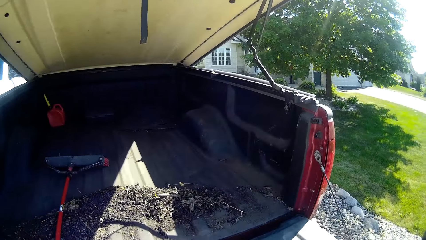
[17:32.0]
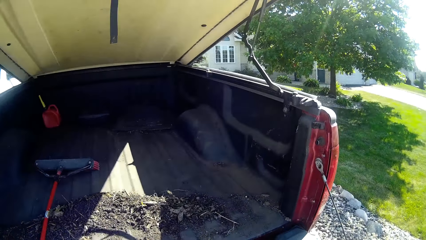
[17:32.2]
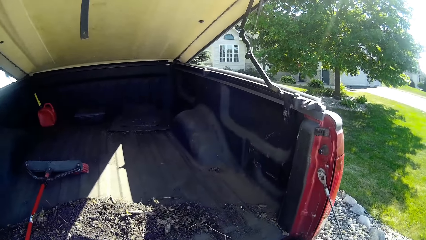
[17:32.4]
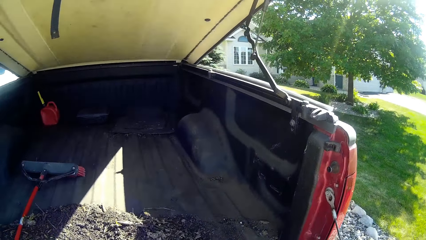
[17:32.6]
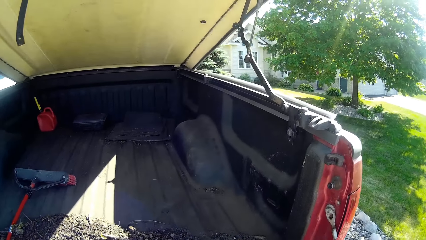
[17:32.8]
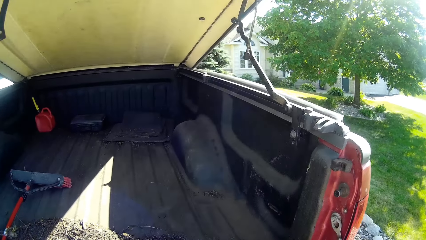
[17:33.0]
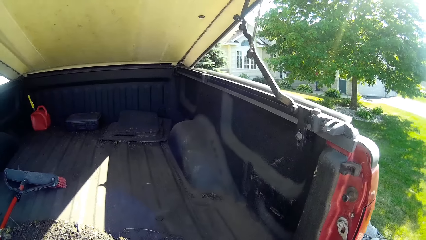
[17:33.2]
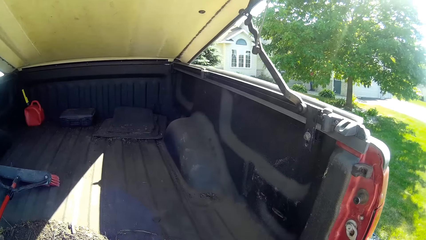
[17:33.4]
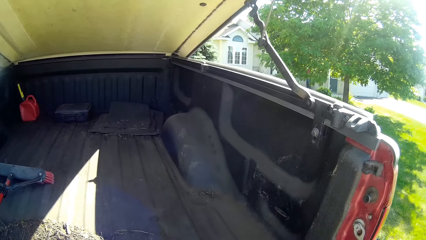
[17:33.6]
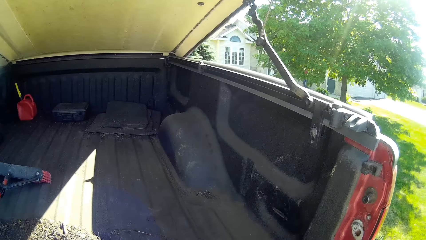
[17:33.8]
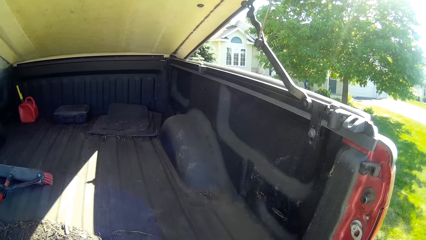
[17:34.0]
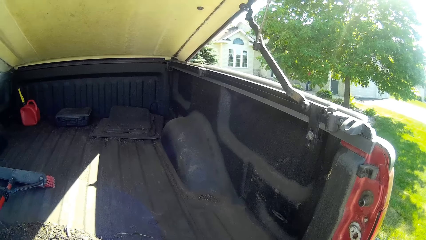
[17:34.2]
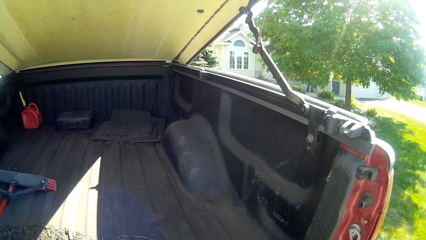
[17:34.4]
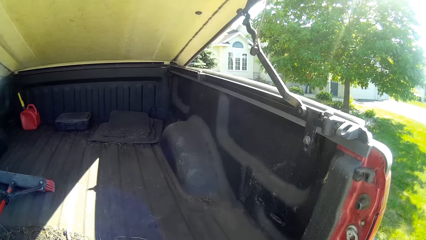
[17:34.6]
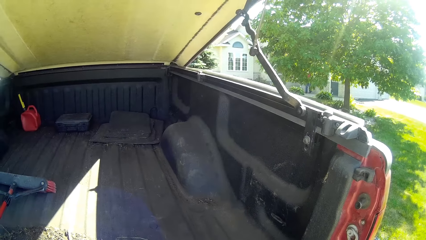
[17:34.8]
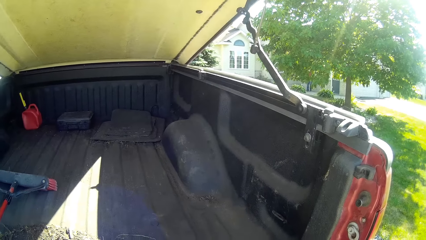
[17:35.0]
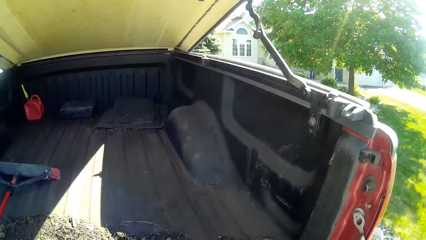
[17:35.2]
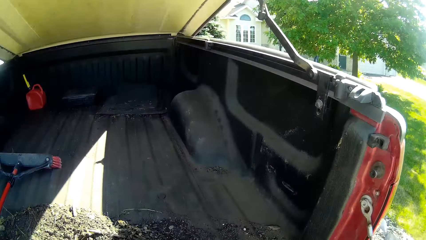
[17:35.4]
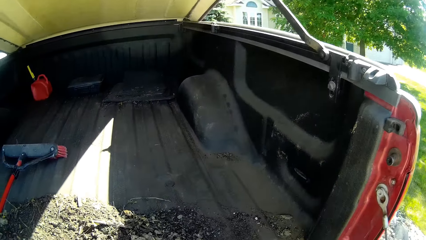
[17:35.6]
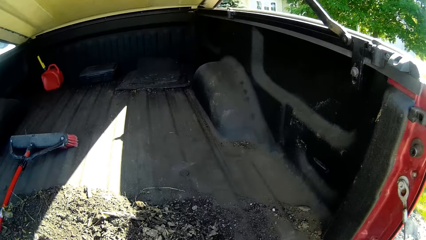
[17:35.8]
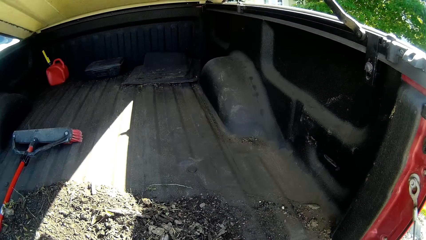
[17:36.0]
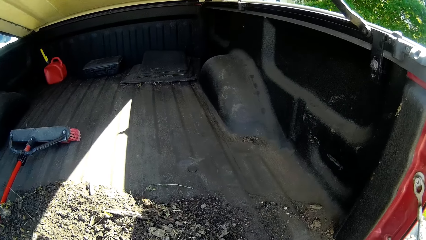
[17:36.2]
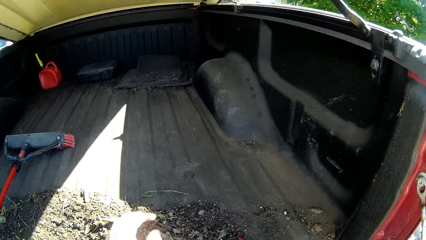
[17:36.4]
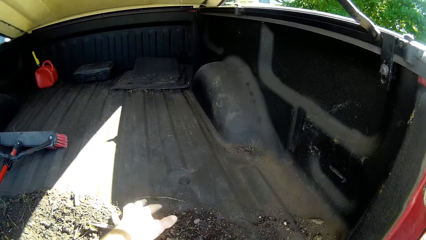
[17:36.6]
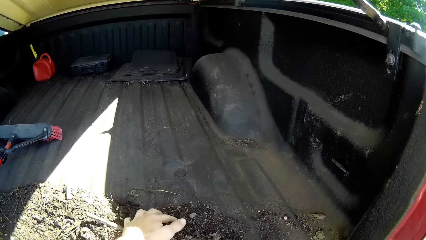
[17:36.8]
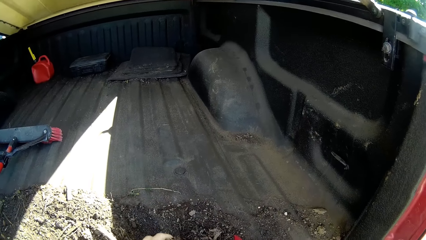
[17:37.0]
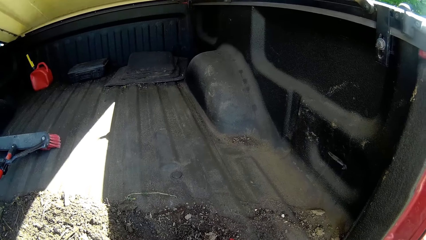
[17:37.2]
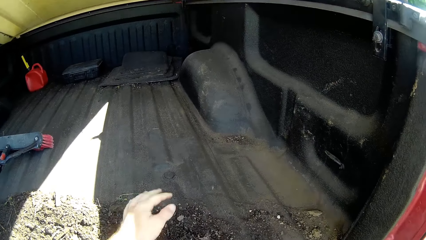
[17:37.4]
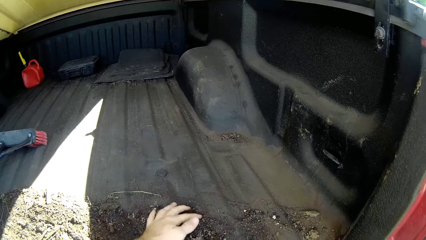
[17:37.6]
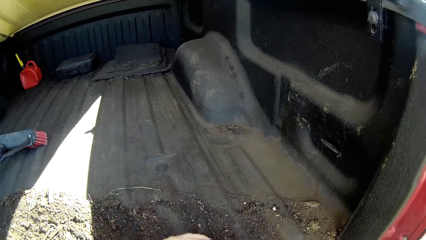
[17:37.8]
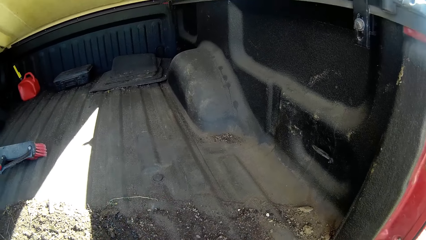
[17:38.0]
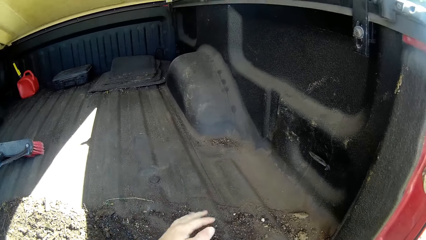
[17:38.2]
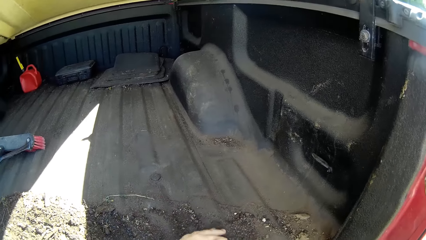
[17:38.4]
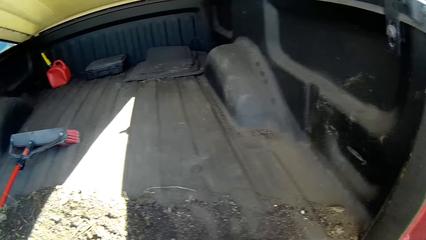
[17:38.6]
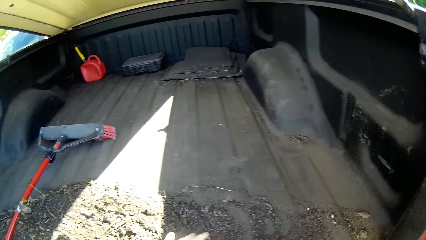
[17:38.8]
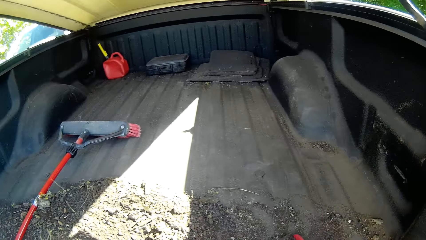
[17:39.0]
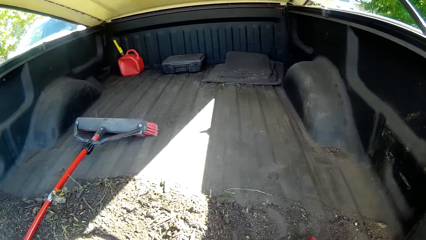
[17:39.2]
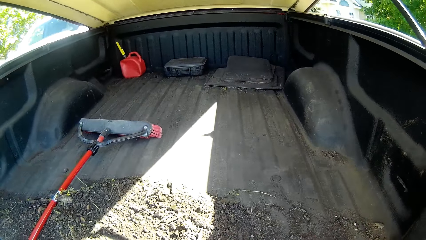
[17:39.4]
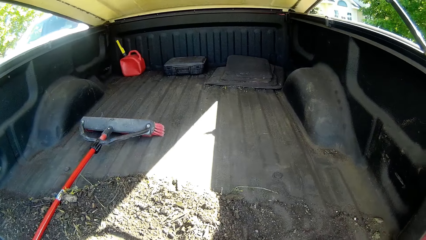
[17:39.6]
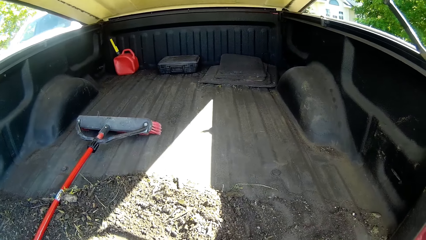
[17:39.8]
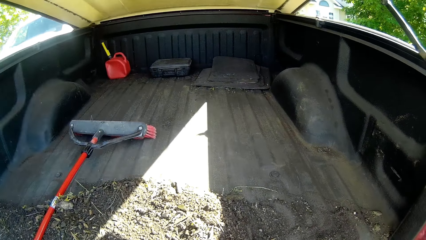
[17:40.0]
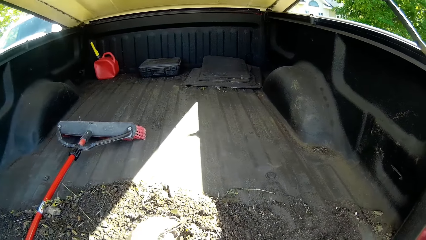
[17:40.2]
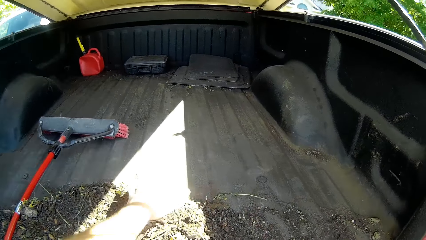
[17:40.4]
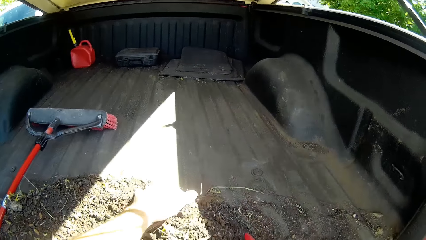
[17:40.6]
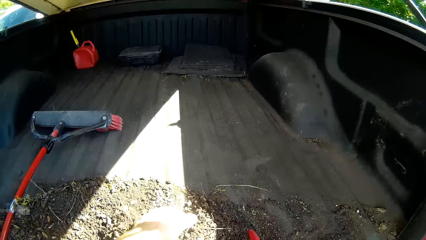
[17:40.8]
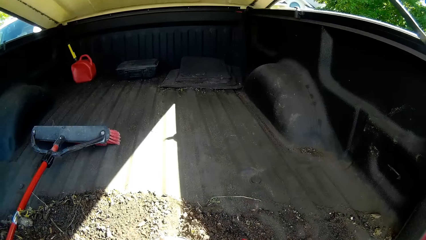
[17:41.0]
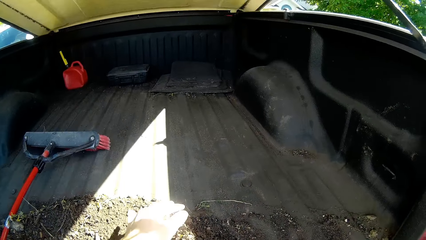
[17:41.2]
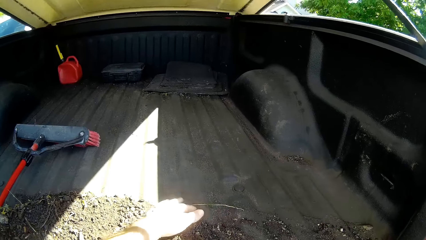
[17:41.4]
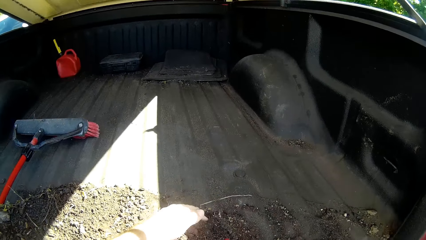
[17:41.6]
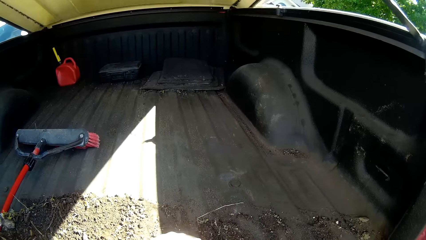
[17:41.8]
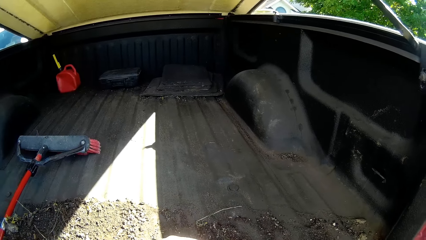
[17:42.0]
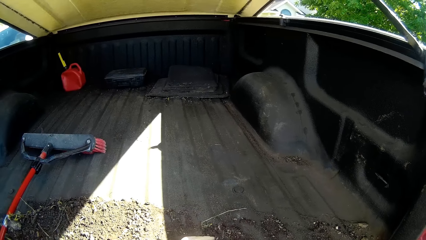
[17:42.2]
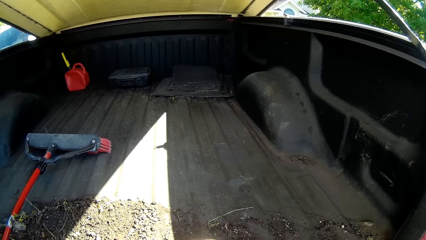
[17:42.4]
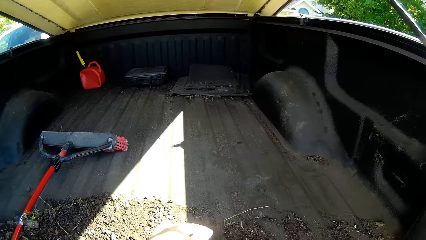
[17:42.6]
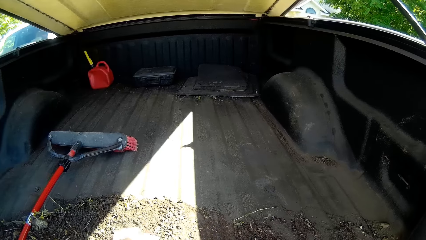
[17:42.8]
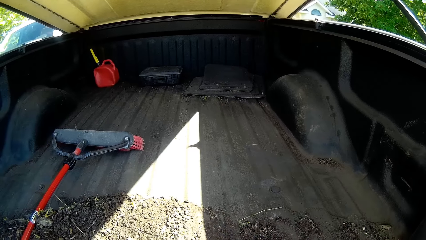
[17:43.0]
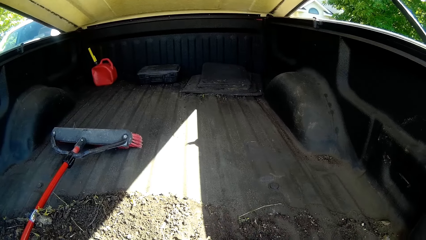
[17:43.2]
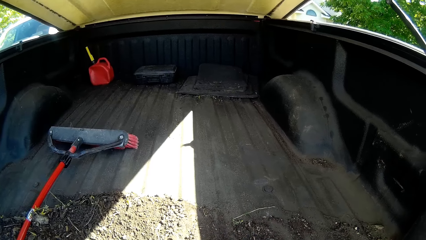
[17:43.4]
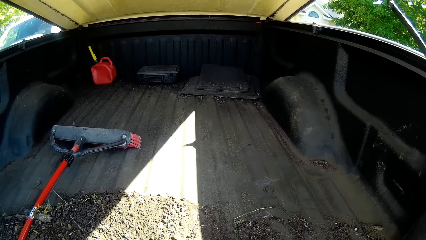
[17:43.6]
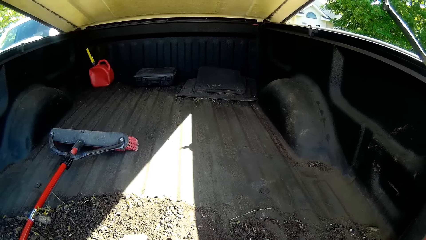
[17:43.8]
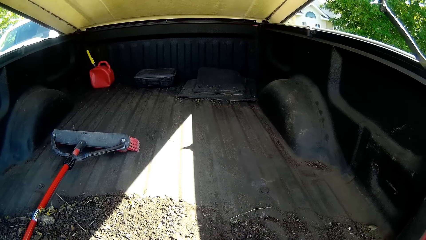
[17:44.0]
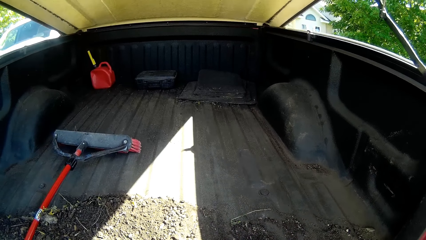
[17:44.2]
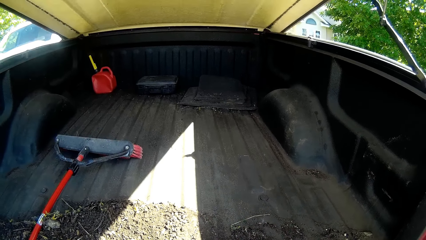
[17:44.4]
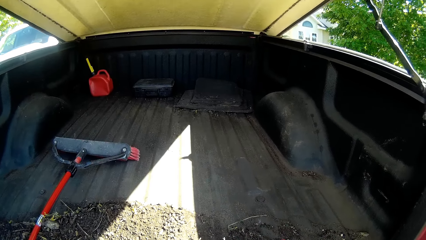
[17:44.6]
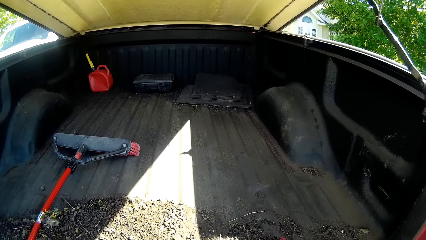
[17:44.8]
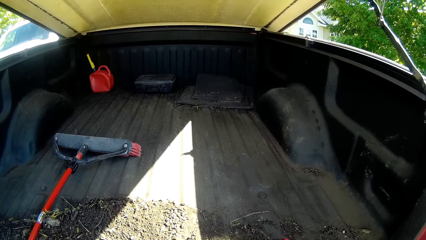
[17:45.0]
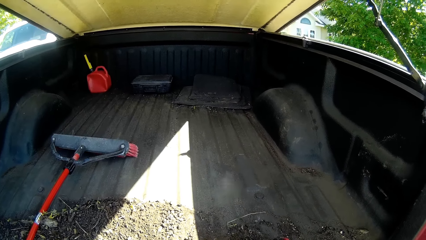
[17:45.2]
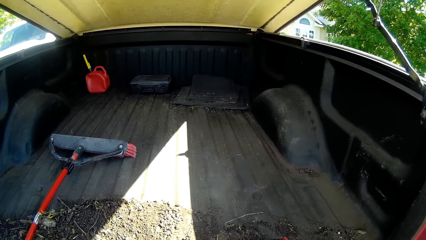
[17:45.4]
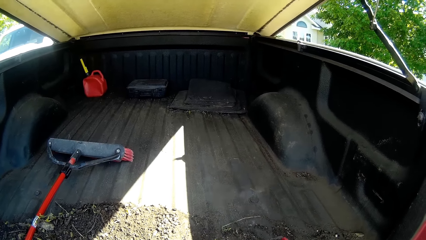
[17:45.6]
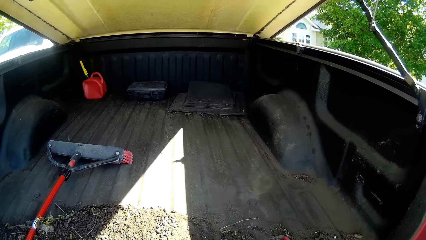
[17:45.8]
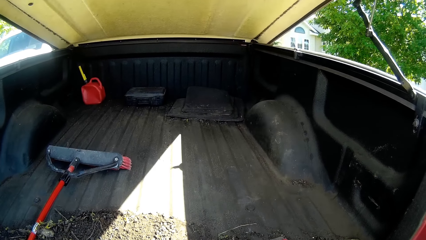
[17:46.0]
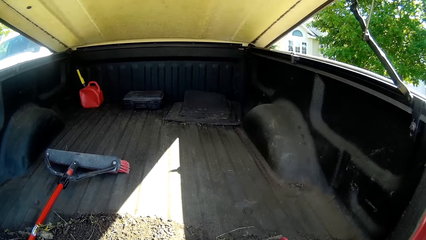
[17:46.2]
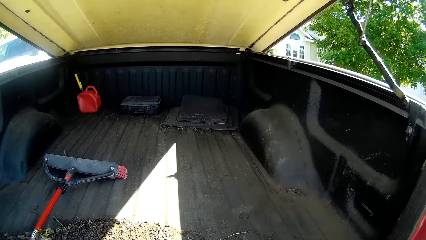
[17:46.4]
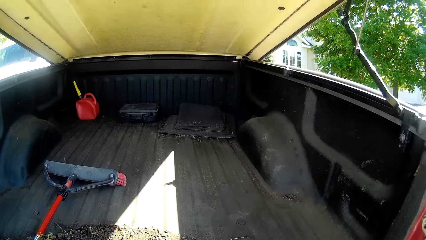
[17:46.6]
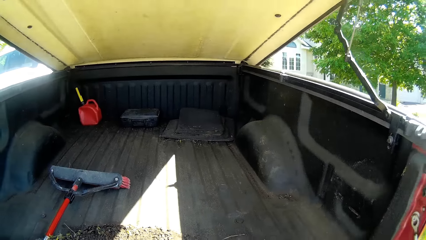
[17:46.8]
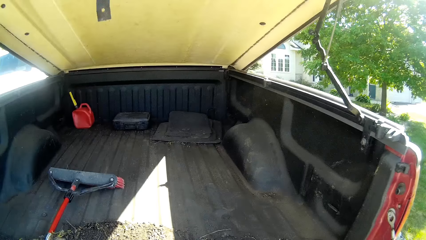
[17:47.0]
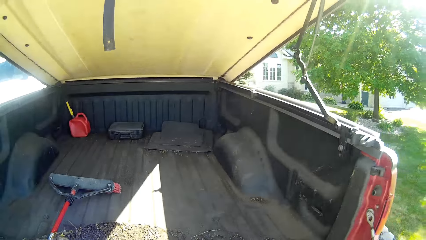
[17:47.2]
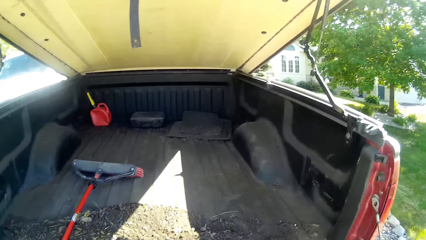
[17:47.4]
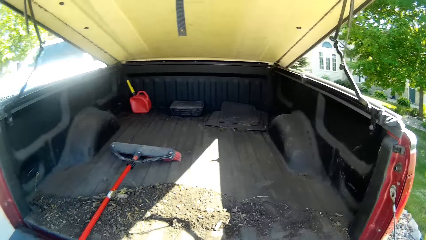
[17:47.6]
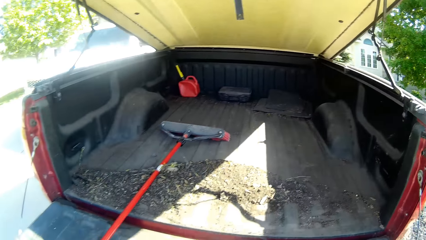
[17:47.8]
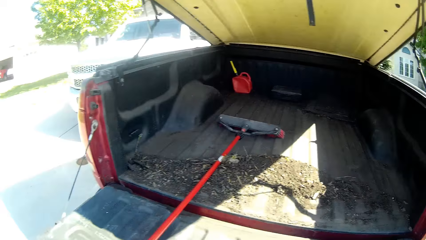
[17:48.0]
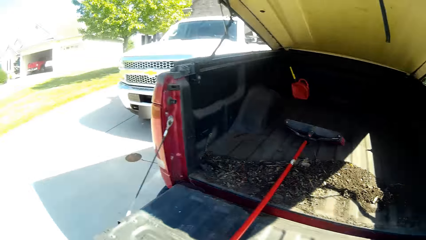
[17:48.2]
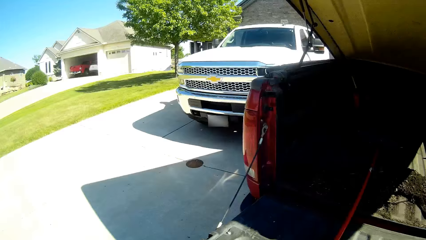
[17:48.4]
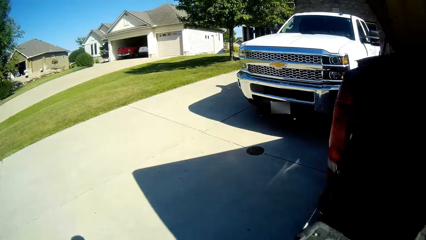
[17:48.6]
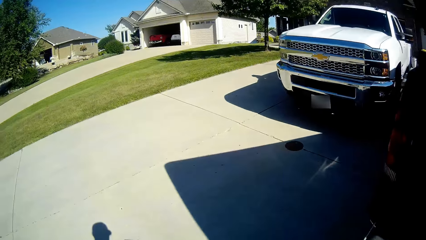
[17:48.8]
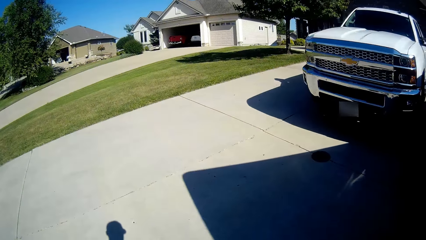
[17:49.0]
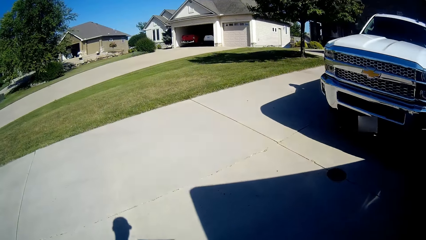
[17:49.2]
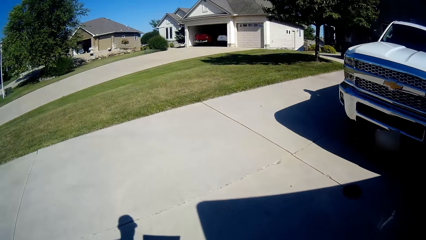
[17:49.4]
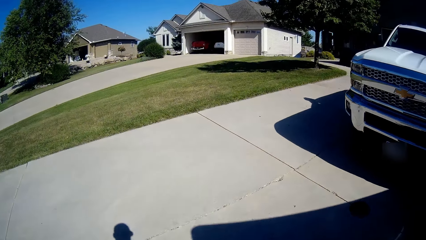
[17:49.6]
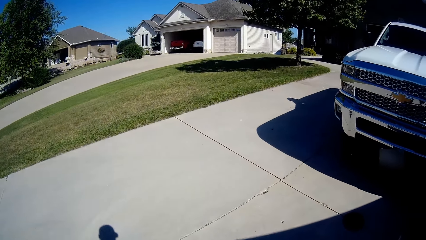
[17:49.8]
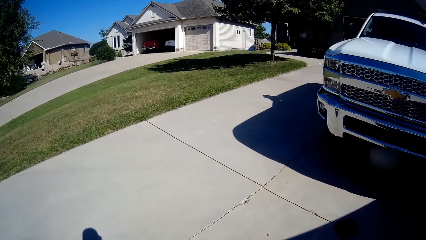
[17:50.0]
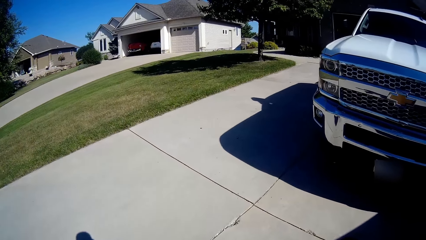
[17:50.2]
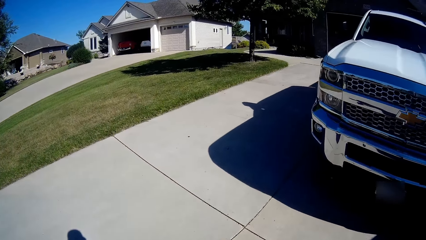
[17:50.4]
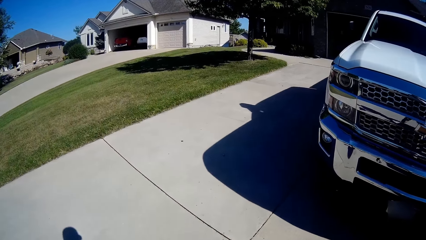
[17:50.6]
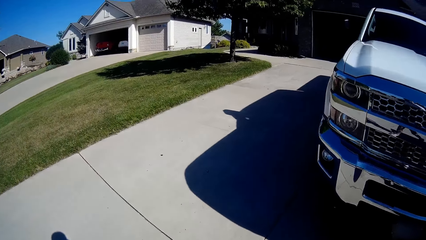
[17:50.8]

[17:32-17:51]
The camera wearer stares at the car trunk. They scoop the soil in the car trunk with the hands into the shovel. They walk in the sidewalk.
